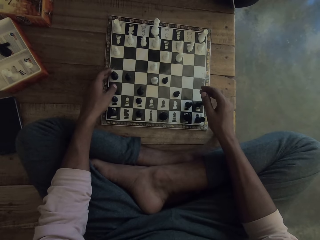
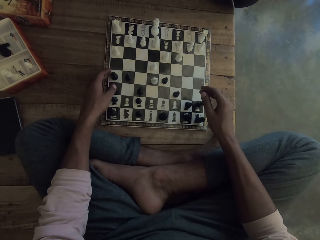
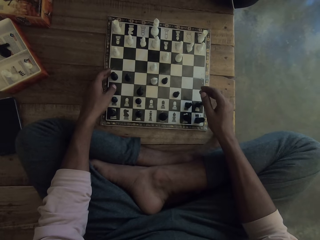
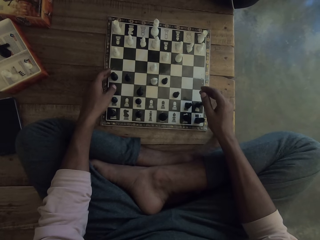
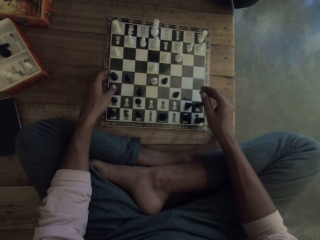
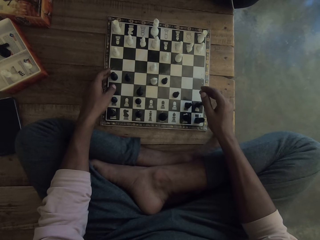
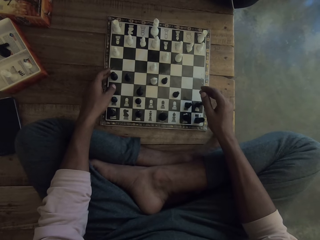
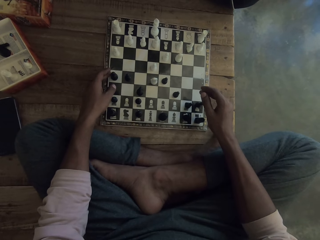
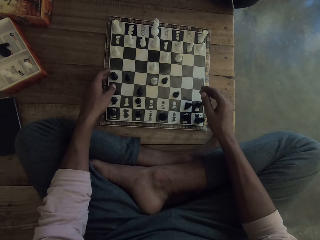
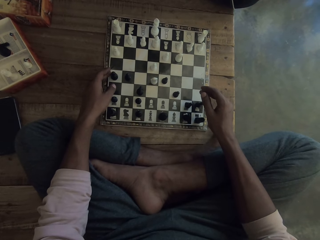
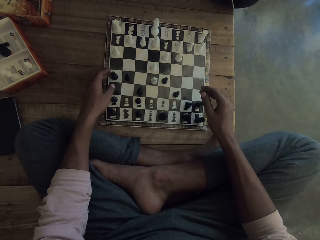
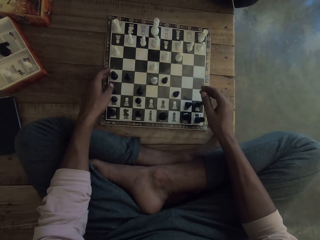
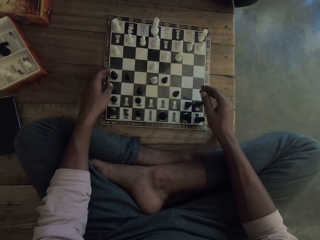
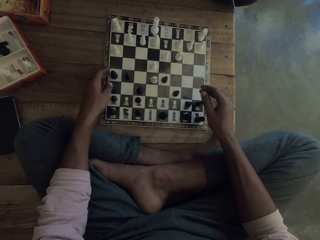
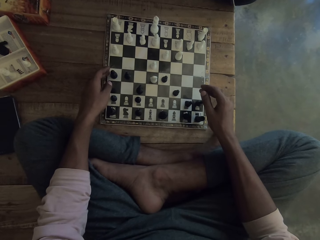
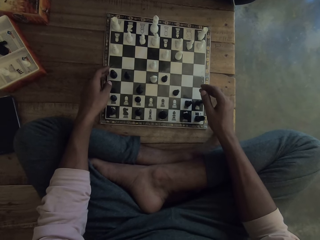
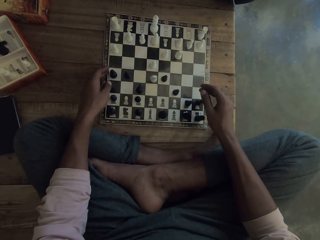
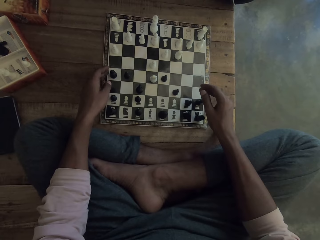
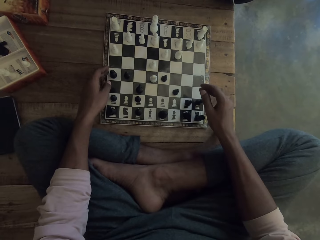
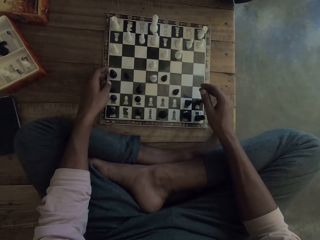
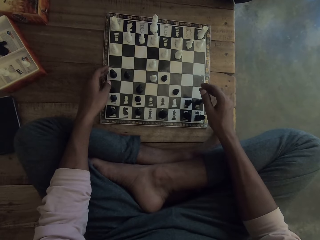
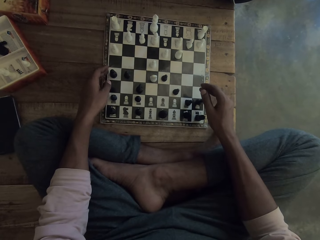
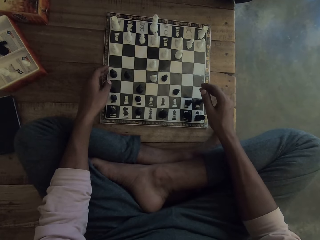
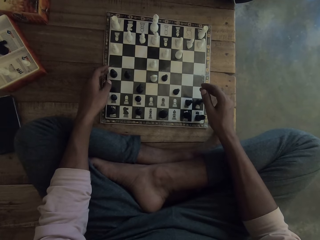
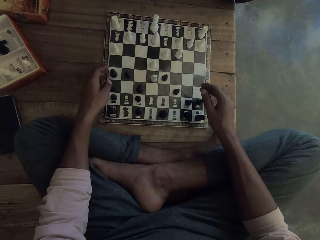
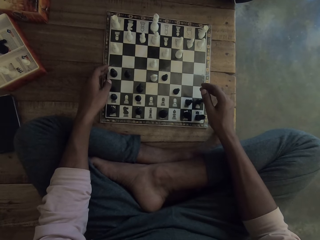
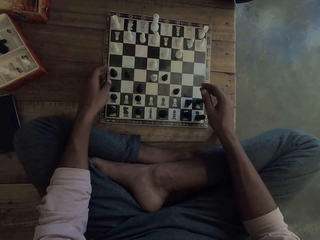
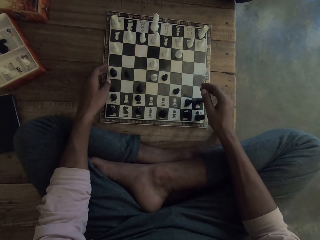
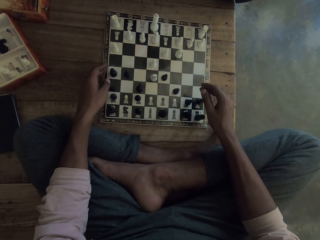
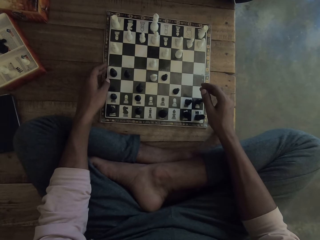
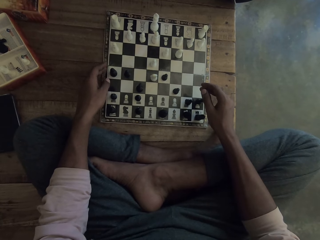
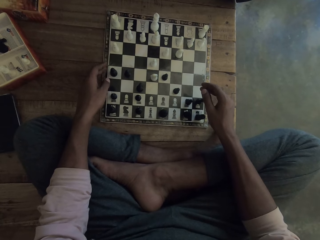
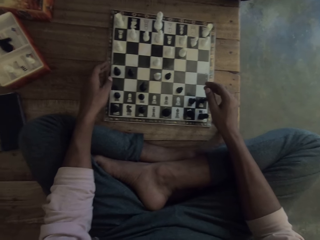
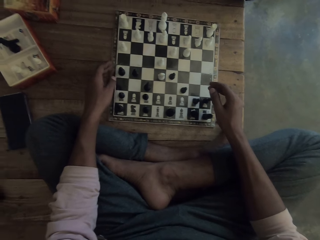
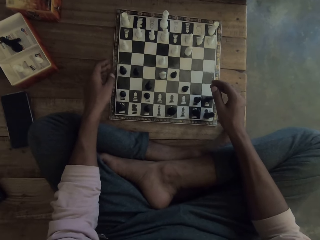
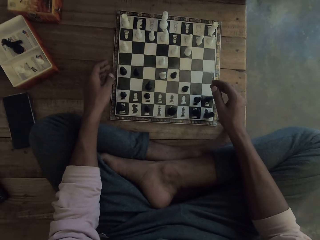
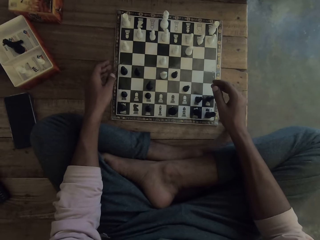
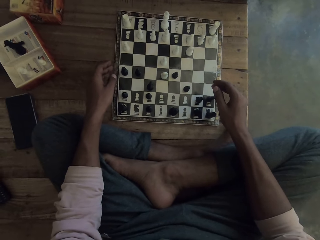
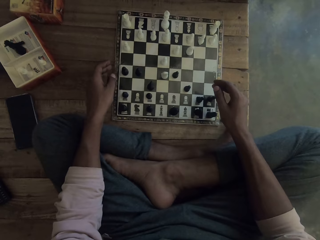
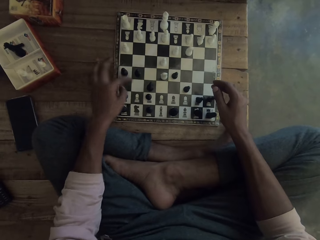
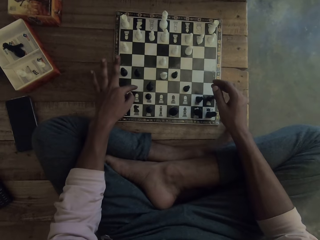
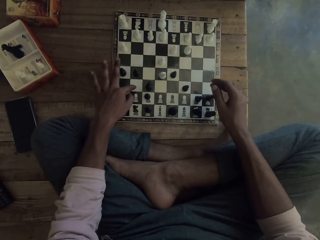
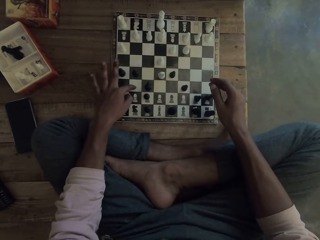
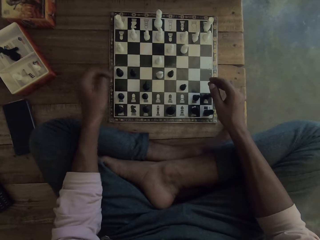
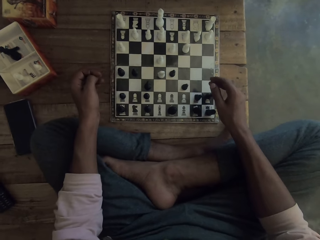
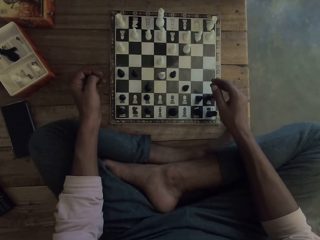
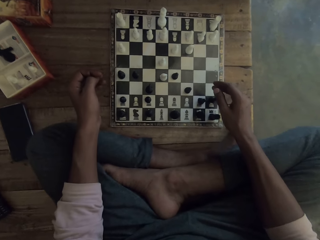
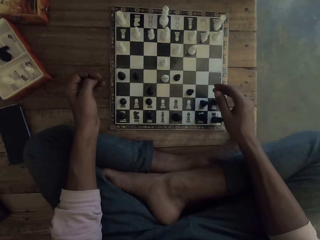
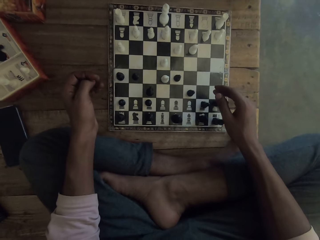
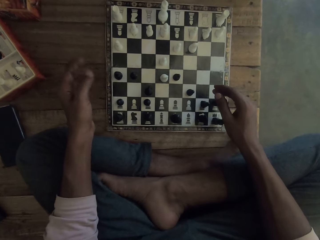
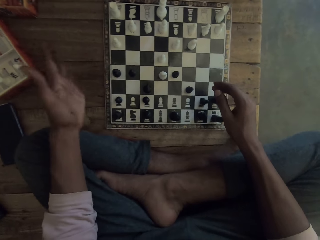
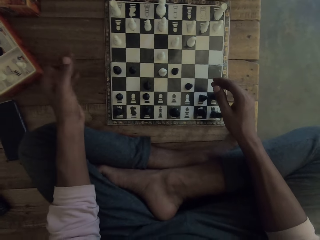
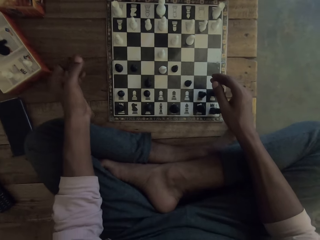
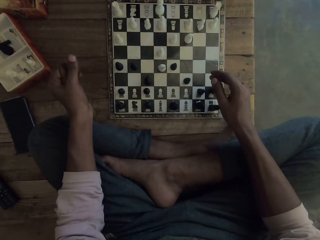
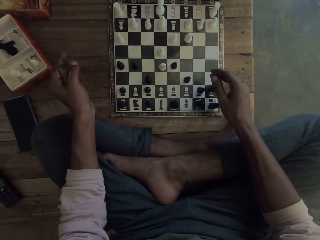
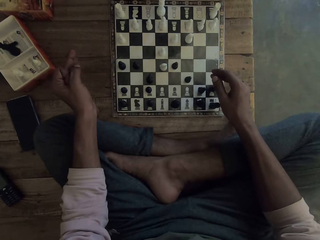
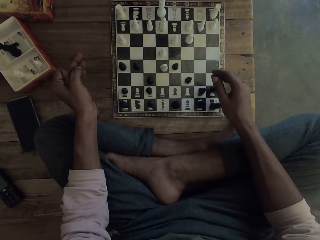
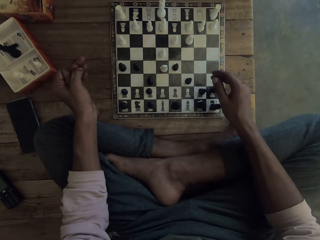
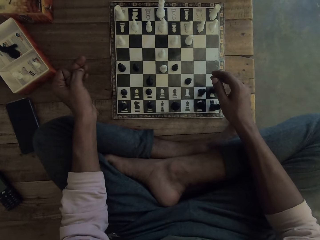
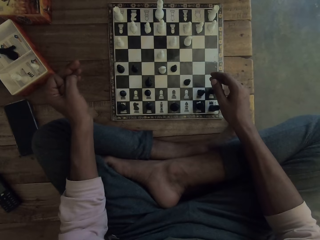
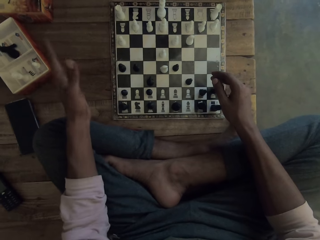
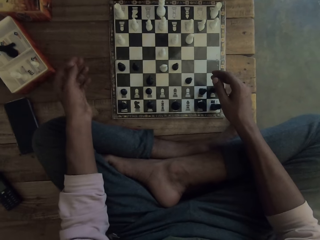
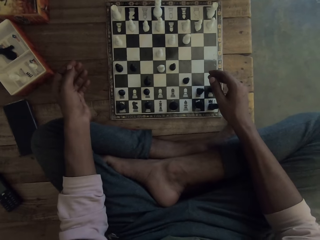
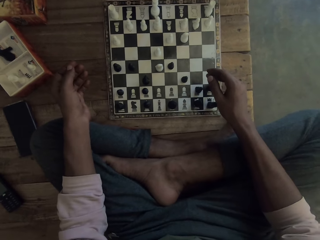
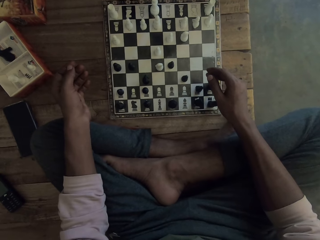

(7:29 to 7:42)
The camera wearer points at the chess board. They look at the chess board. They move the hand. They move the hand again.

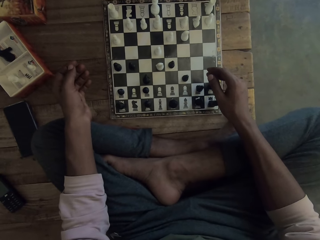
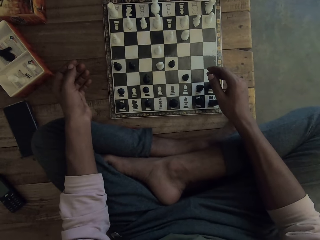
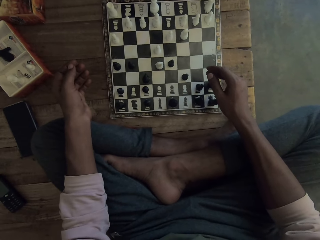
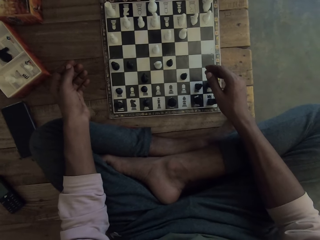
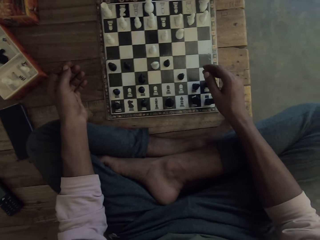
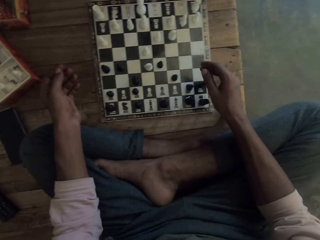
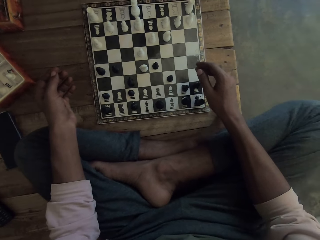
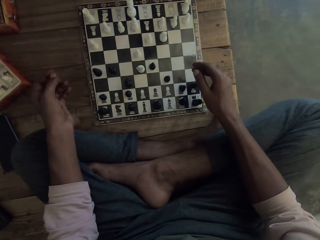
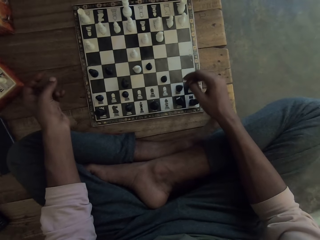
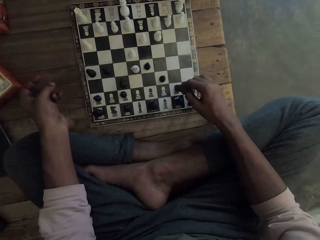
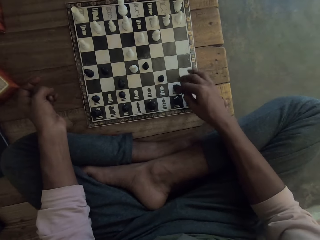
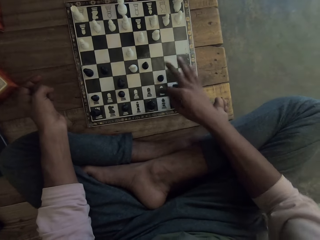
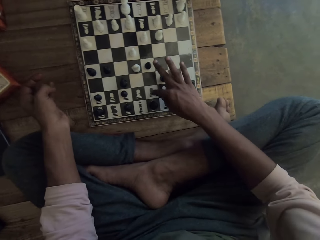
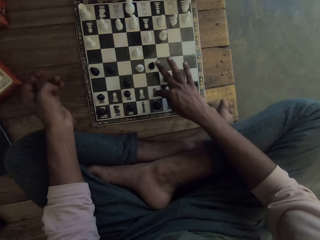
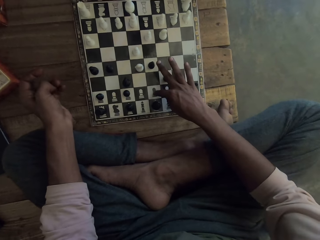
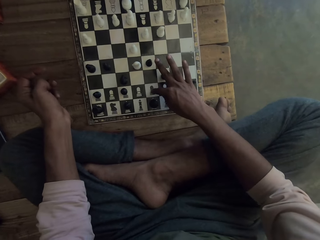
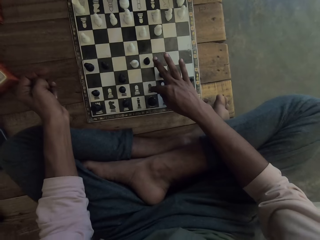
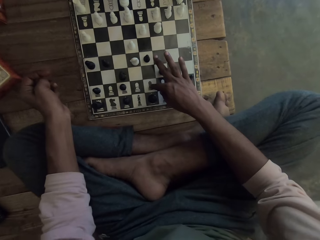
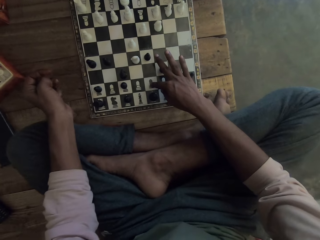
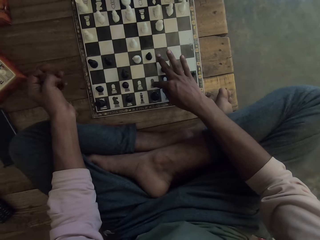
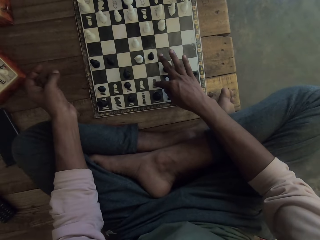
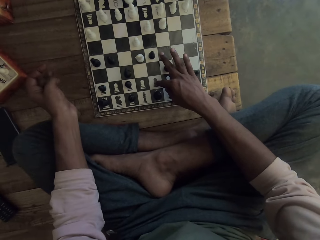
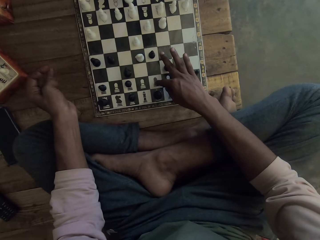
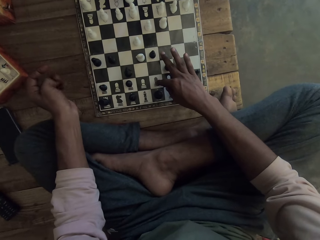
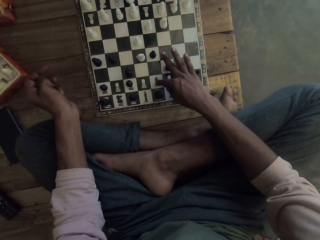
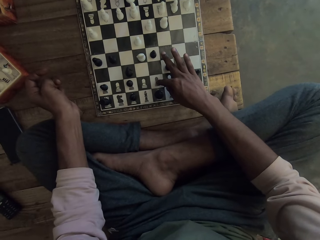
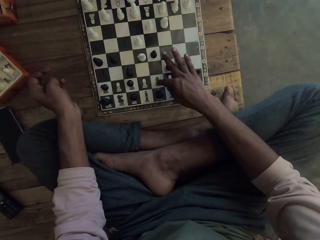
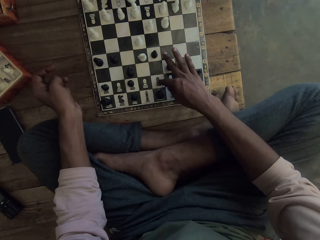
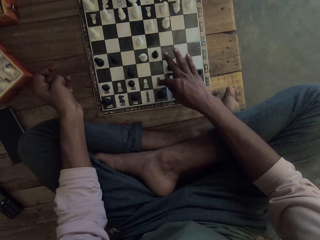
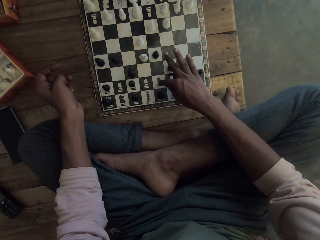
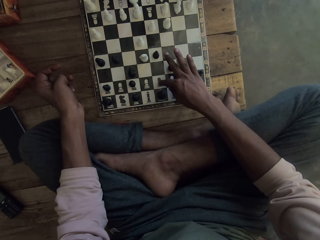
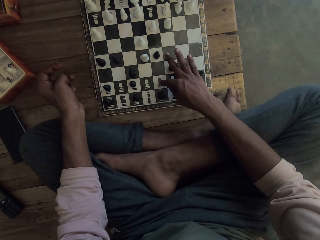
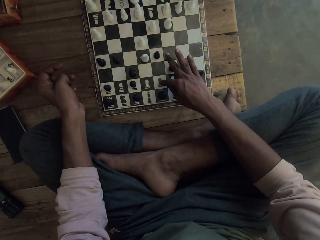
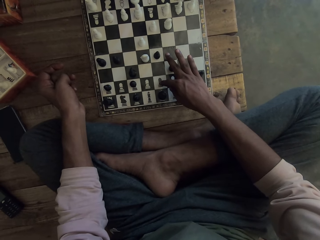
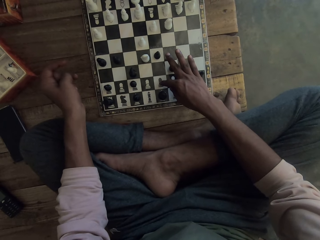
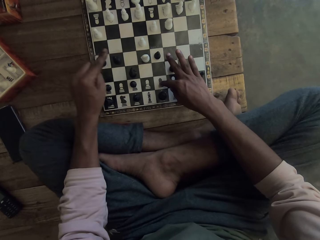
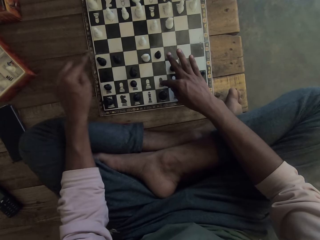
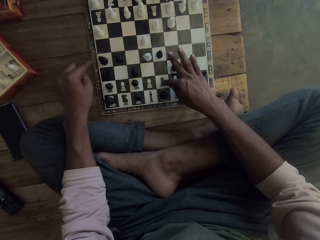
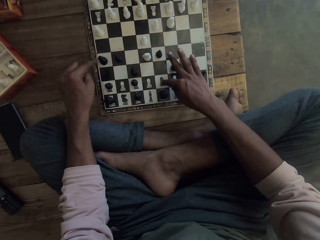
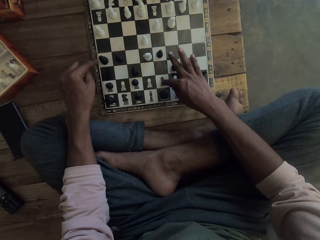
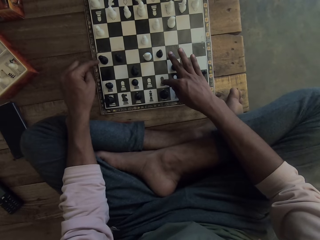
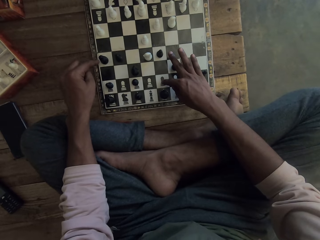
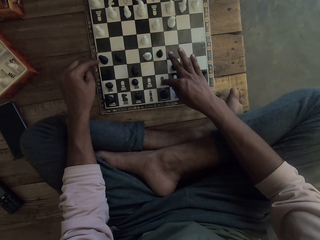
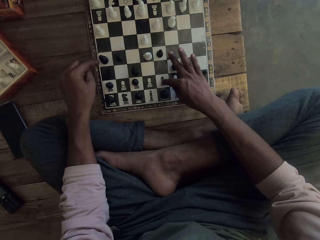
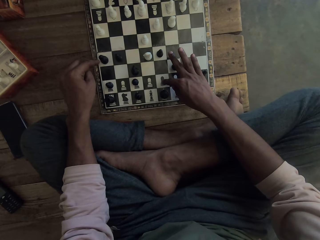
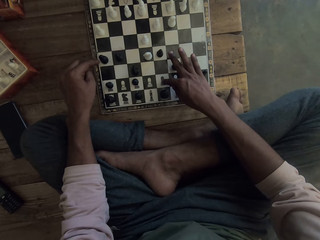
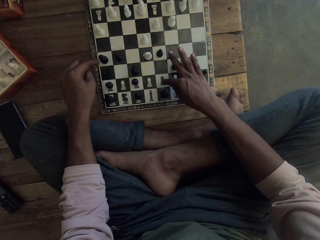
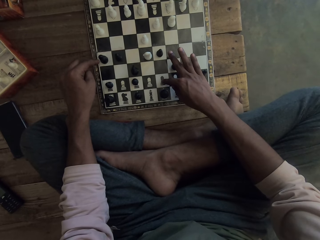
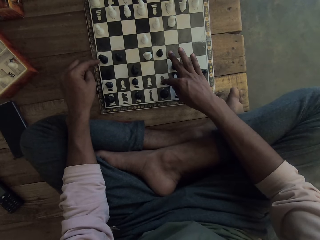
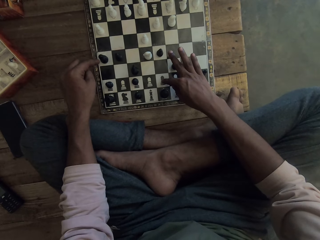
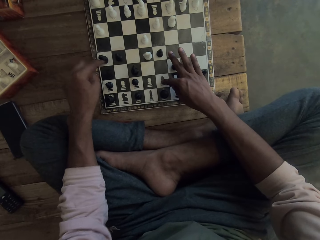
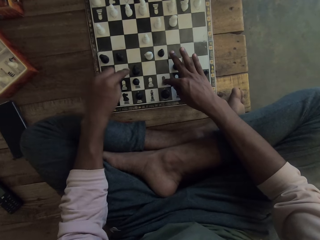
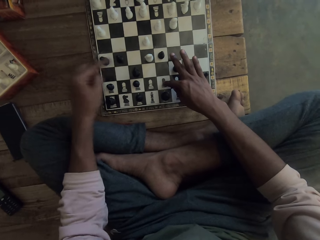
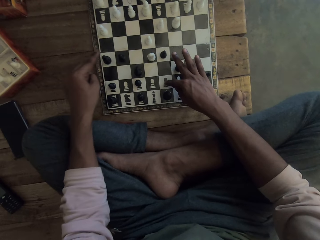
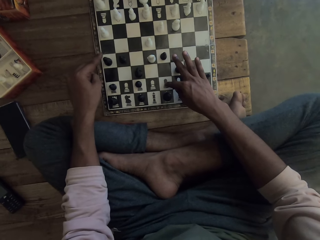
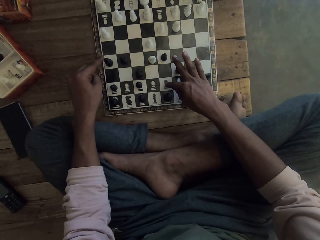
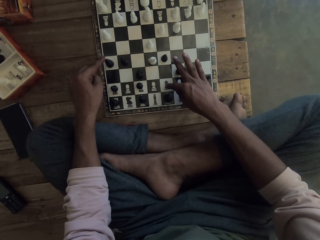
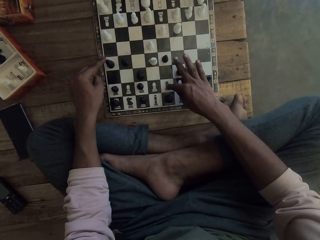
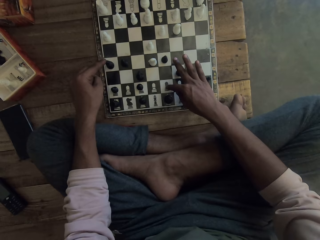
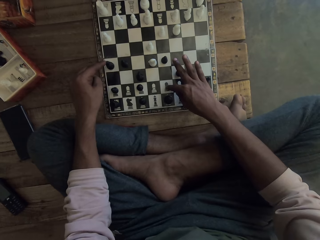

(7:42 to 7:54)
The camera wearer and a man dialogue. They touch the chess board. They point at the chess board.
